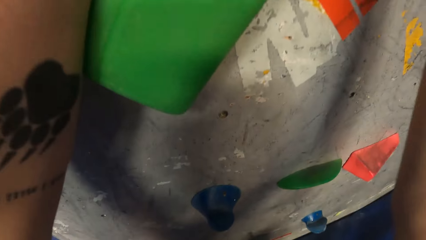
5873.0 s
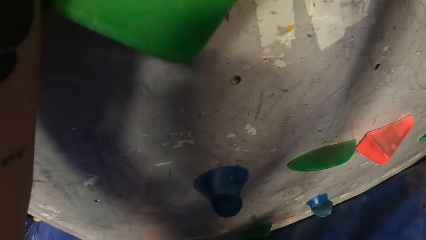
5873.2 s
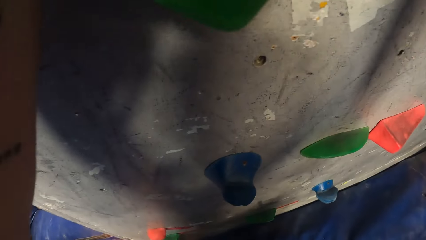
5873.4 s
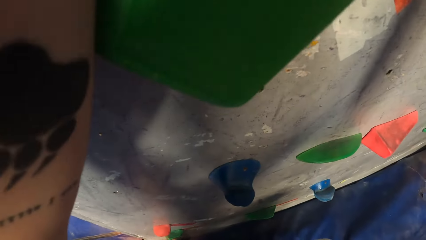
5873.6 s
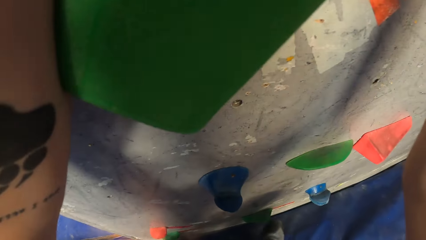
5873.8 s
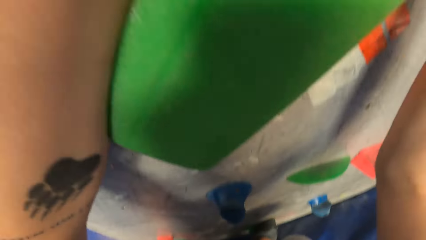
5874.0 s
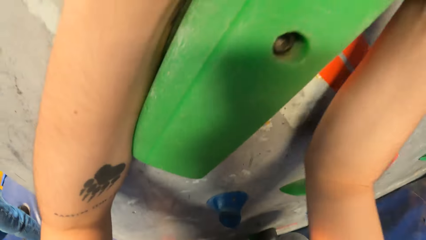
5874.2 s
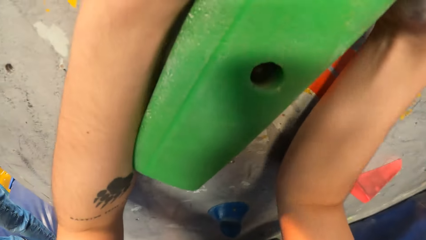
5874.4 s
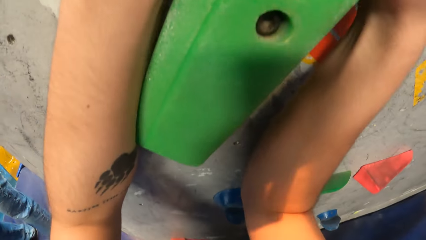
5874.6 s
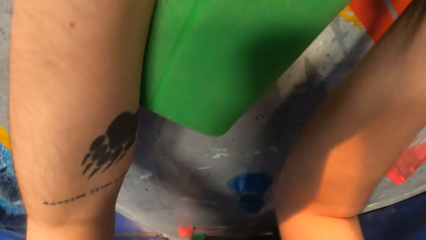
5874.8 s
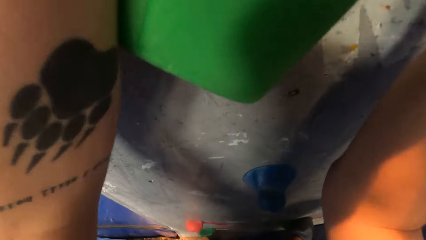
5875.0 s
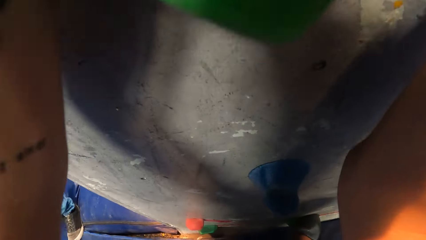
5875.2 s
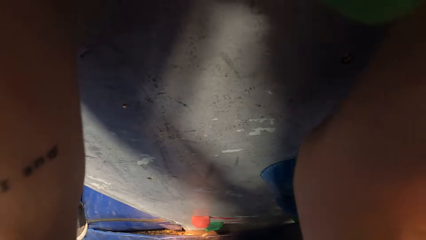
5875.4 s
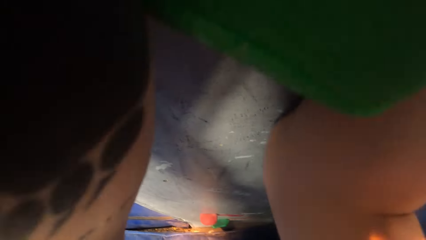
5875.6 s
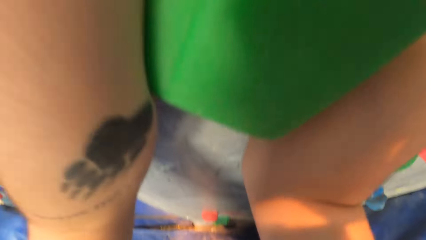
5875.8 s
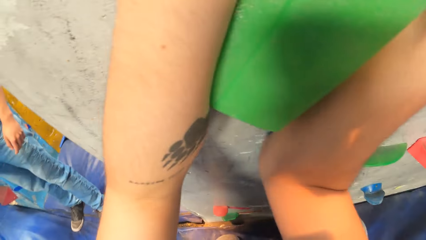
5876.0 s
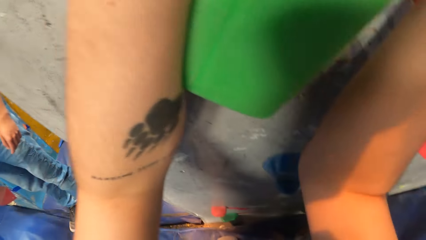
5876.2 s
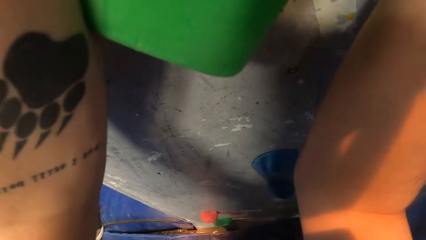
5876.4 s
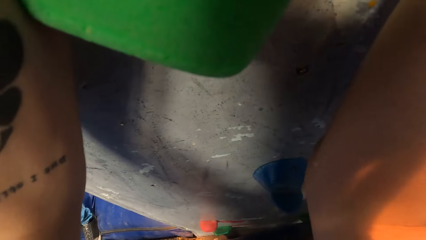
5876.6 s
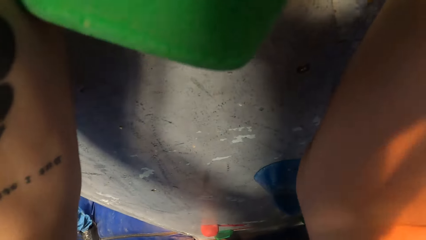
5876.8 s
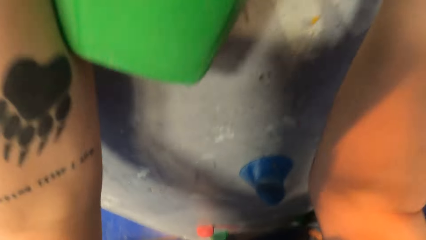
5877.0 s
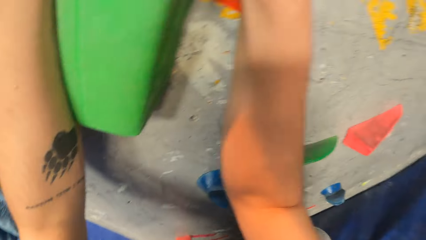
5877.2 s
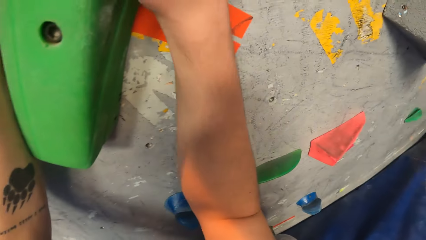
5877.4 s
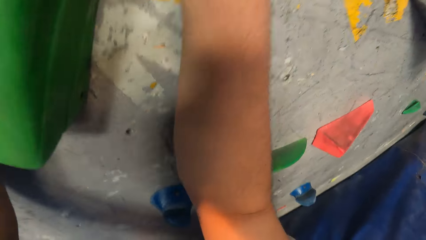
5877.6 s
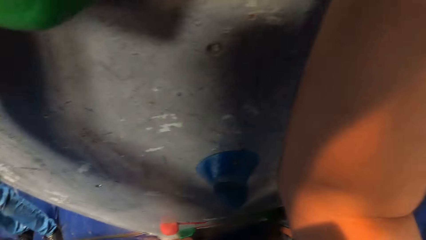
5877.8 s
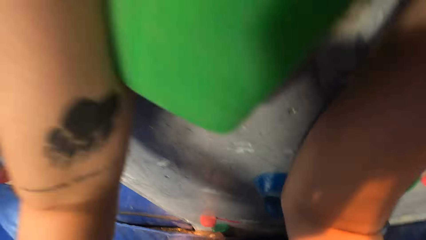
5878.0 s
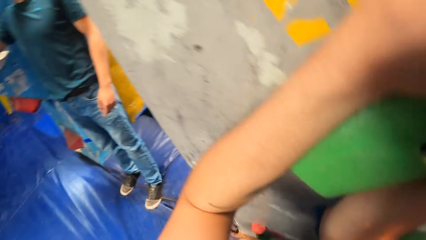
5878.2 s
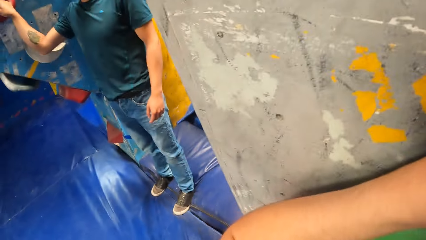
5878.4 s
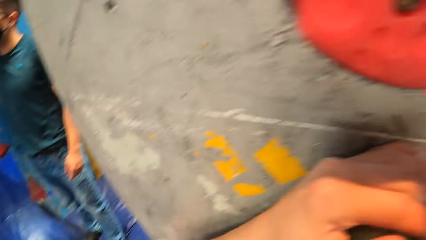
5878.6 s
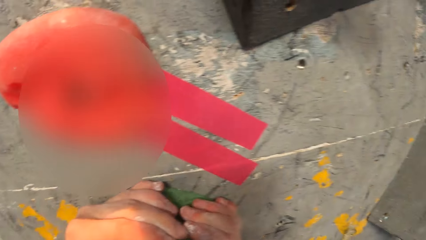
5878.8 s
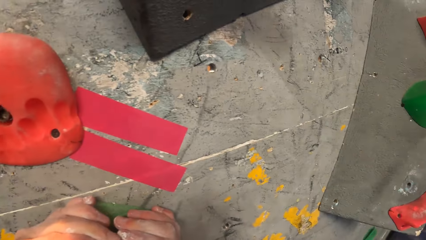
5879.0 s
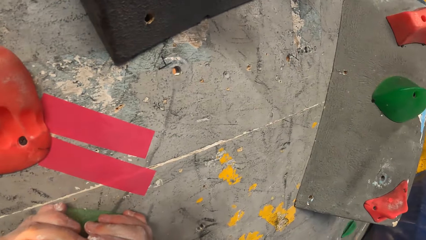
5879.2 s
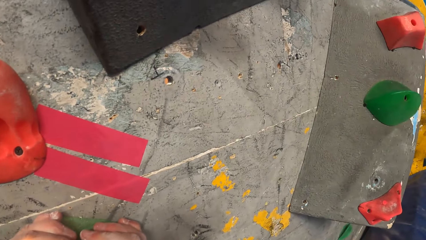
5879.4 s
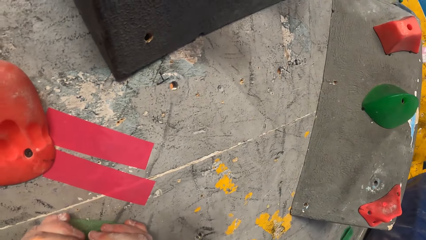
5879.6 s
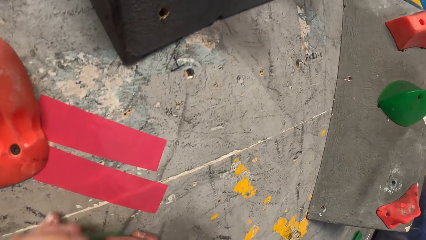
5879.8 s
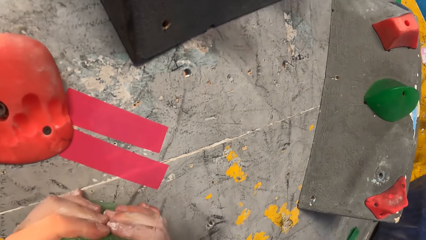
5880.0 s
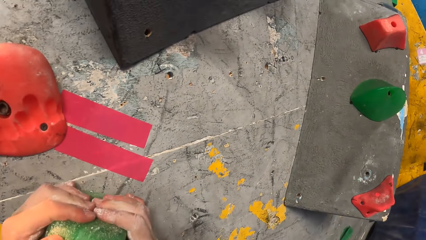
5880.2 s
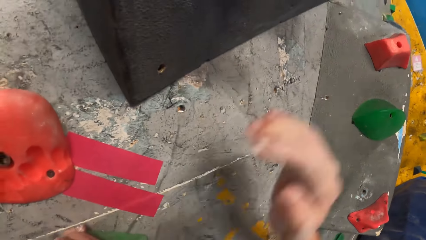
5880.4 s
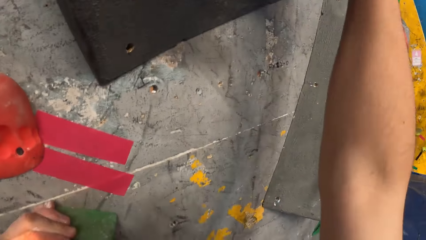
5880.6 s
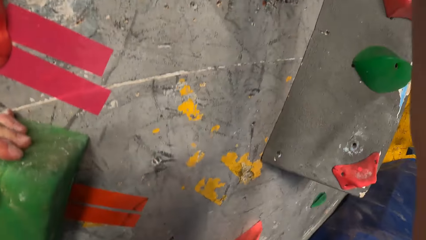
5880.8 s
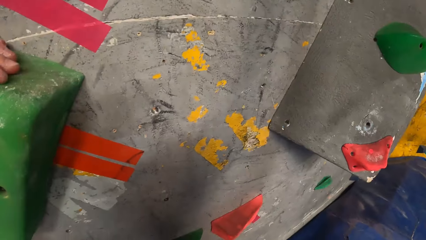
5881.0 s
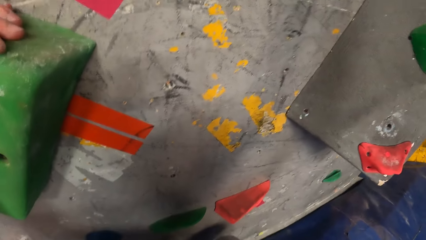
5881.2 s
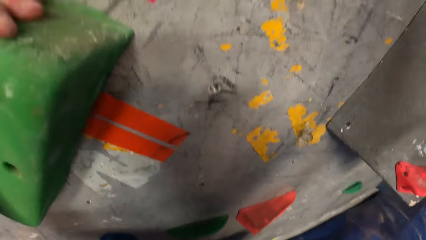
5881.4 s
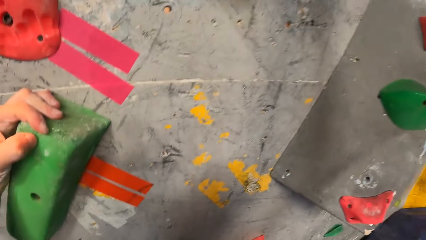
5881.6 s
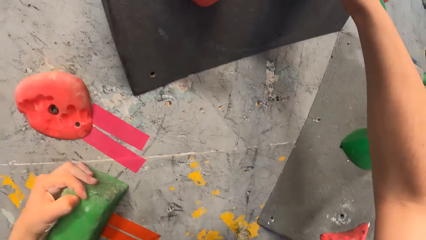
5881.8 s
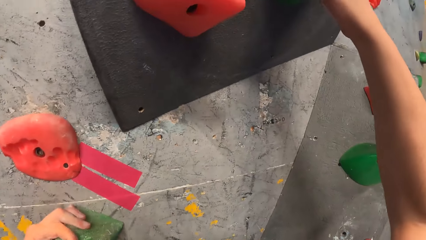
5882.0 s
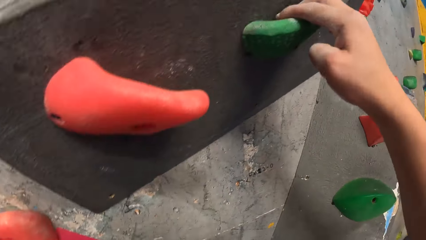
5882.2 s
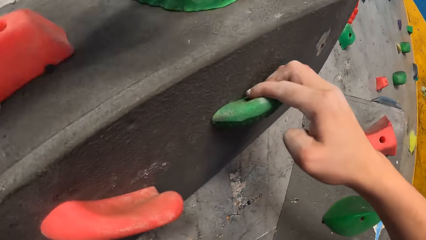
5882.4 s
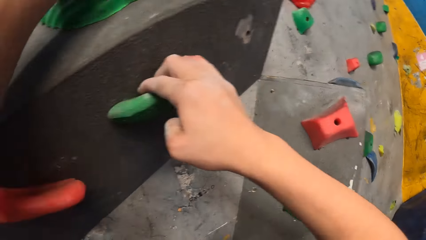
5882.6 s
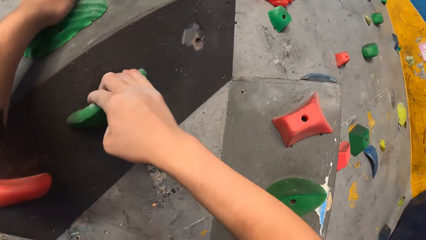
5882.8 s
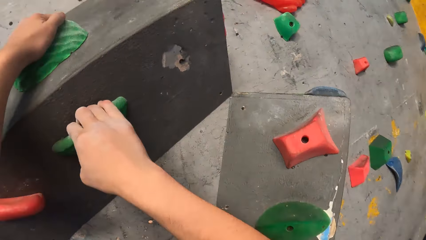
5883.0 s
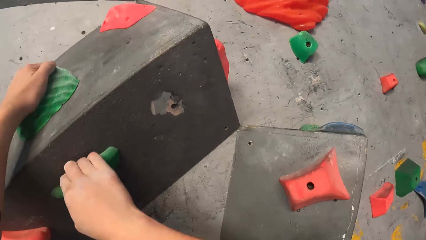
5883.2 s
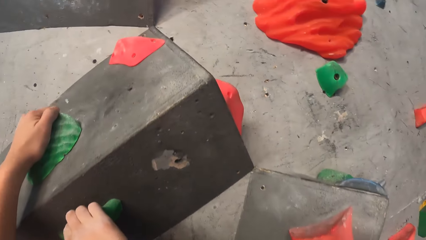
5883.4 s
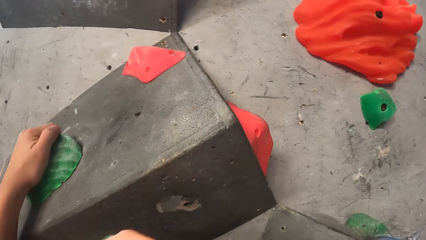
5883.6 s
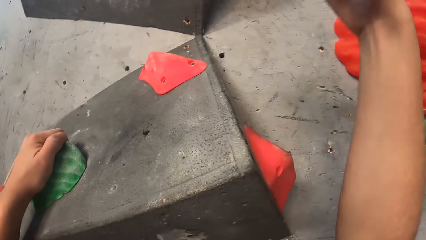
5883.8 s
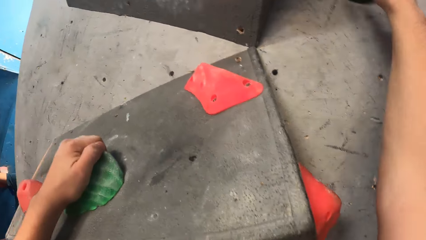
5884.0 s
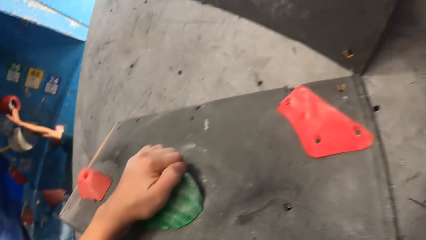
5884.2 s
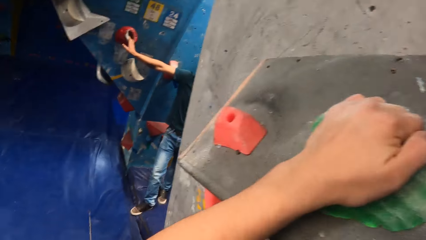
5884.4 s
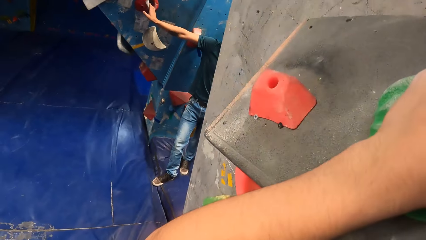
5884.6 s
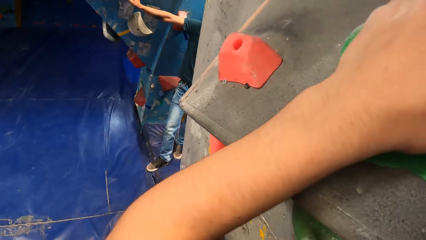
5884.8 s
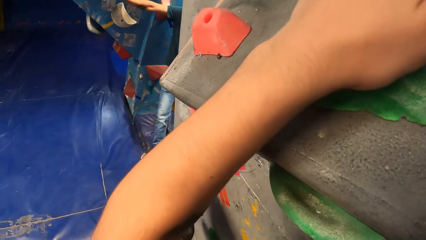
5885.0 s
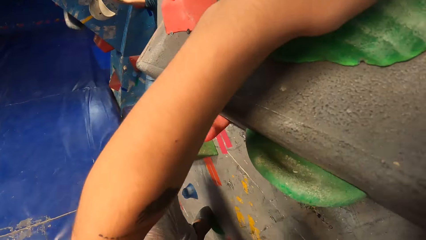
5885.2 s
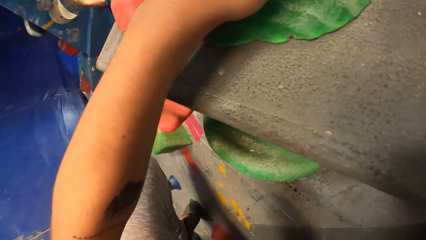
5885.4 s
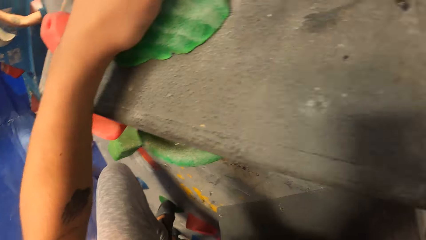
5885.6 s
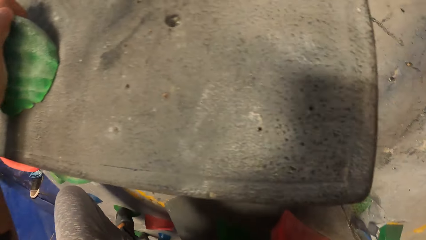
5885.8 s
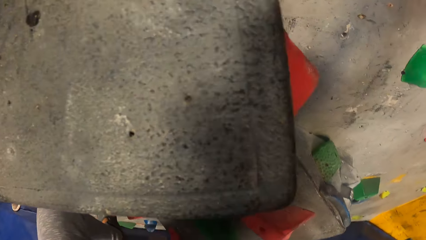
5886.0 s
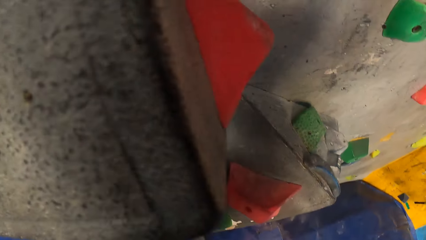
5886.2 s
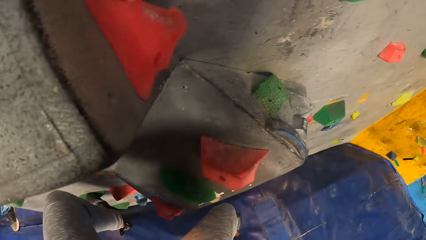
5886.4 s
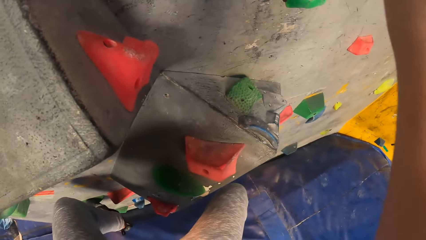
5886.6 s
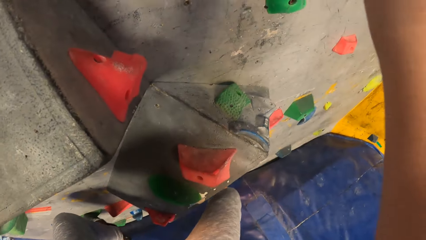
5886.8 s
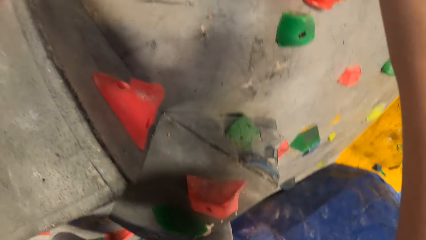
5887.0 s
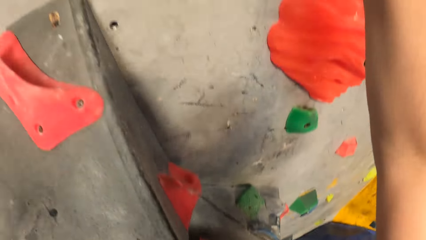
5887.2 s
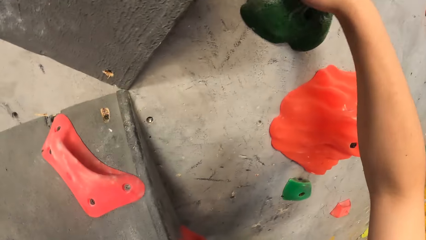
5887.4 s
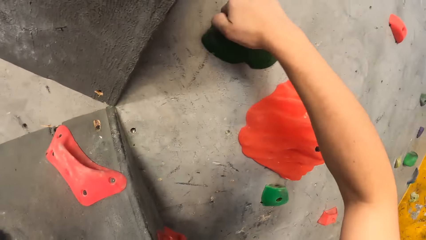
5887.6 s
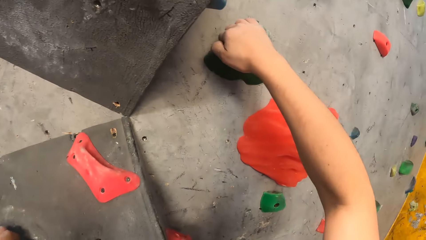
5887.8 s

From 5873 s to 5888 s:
The camera wearer climbs up the climb wall. He steps on the climbing rock. He moves his hands on the climbing rock.
